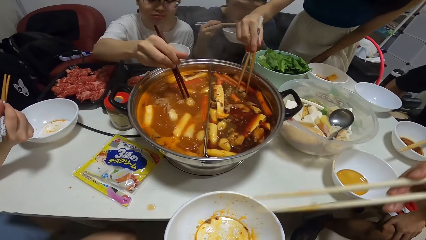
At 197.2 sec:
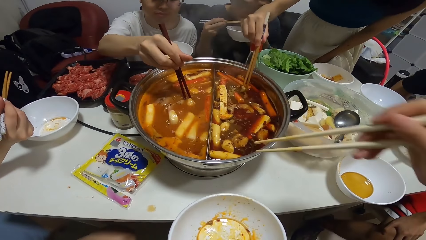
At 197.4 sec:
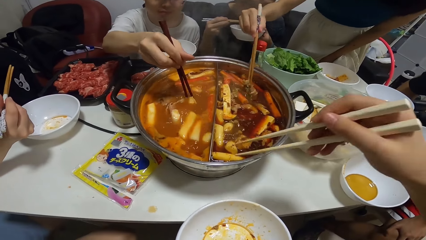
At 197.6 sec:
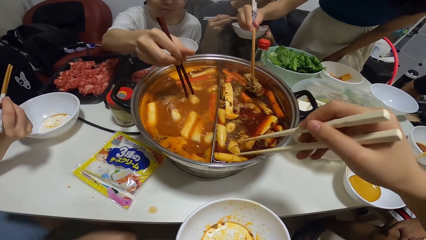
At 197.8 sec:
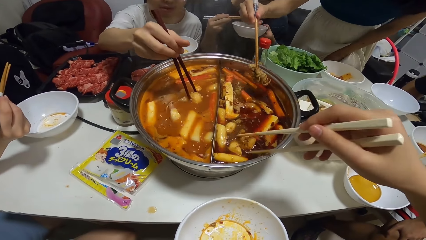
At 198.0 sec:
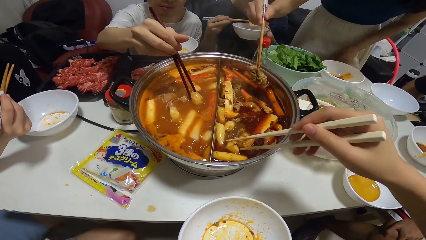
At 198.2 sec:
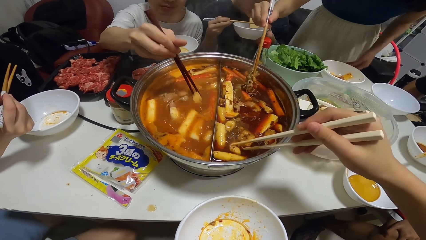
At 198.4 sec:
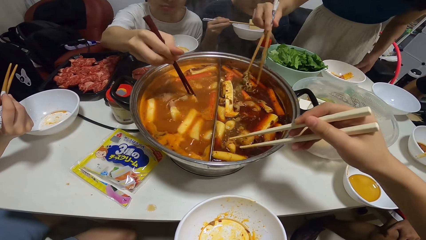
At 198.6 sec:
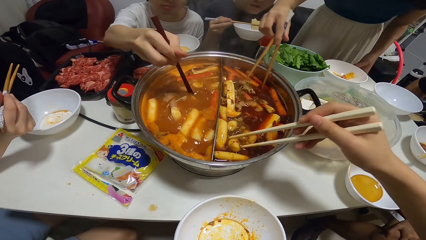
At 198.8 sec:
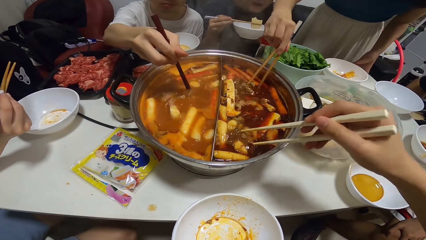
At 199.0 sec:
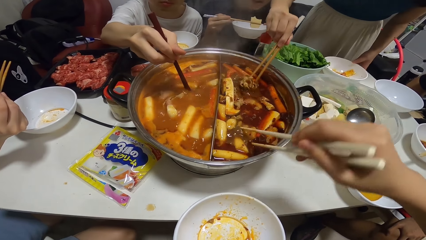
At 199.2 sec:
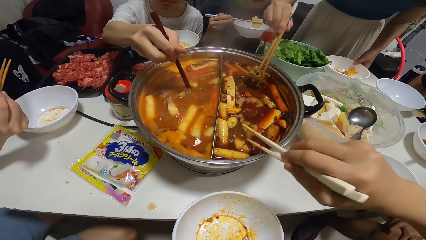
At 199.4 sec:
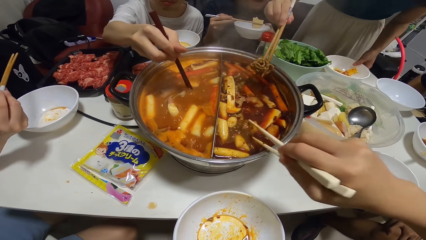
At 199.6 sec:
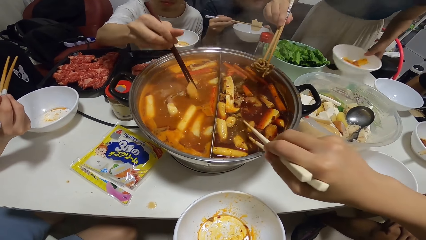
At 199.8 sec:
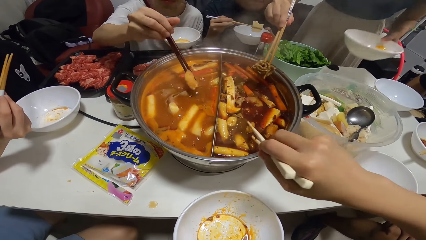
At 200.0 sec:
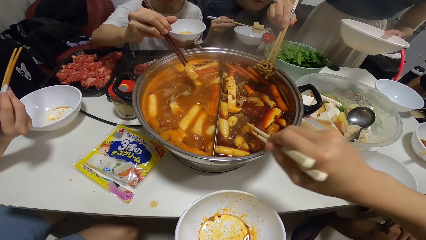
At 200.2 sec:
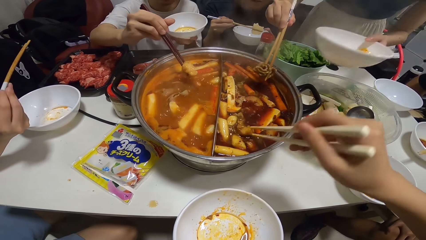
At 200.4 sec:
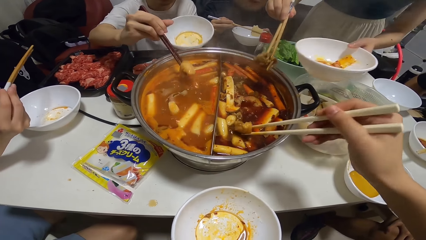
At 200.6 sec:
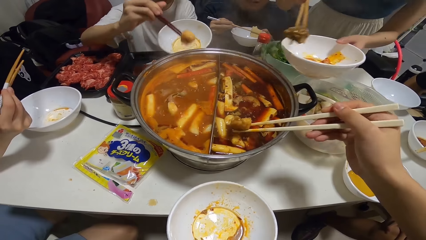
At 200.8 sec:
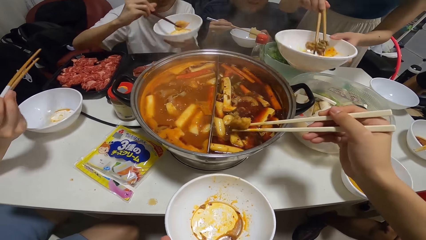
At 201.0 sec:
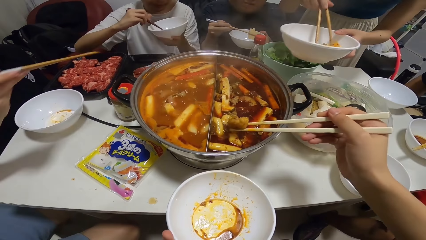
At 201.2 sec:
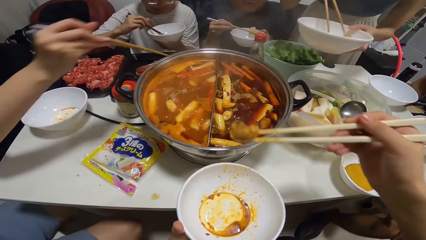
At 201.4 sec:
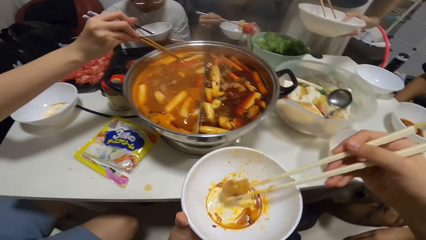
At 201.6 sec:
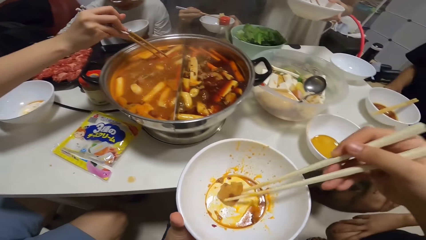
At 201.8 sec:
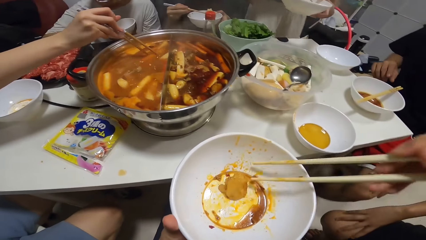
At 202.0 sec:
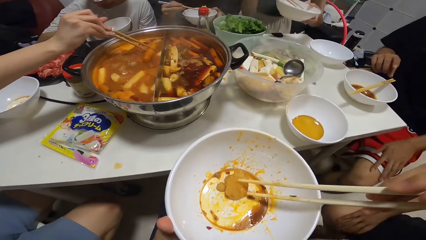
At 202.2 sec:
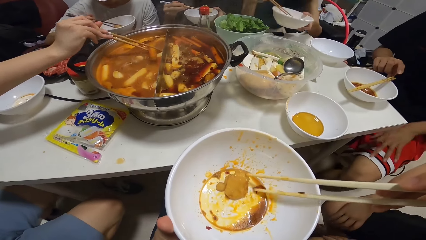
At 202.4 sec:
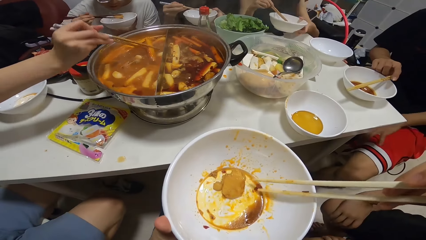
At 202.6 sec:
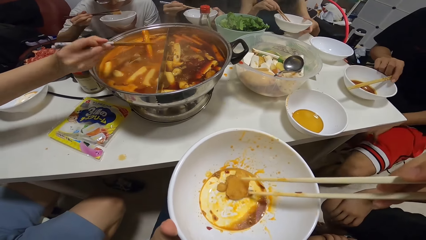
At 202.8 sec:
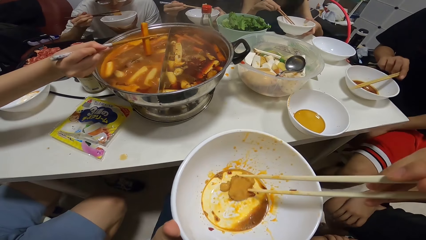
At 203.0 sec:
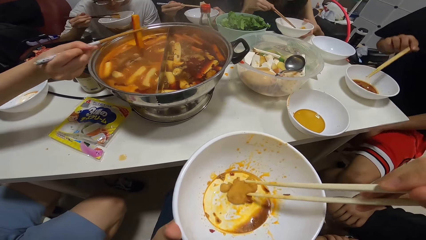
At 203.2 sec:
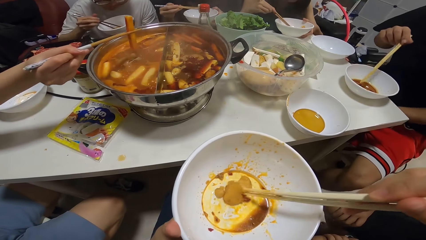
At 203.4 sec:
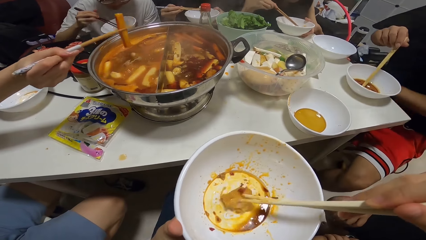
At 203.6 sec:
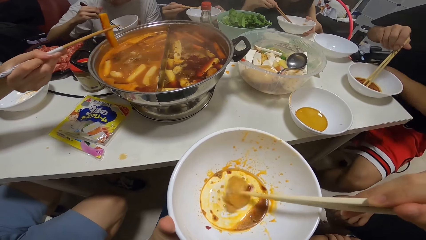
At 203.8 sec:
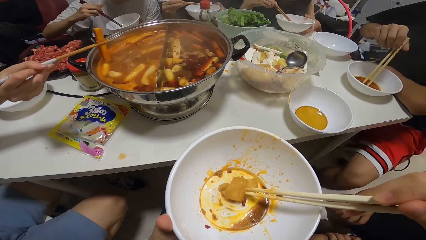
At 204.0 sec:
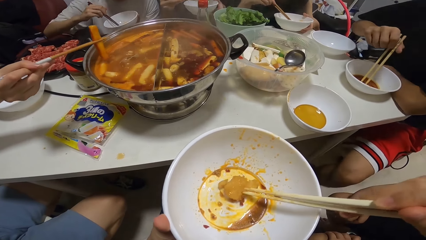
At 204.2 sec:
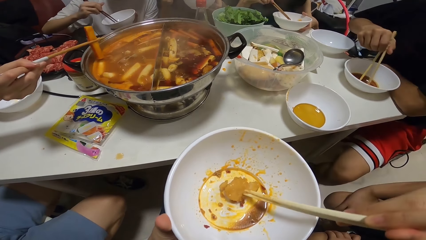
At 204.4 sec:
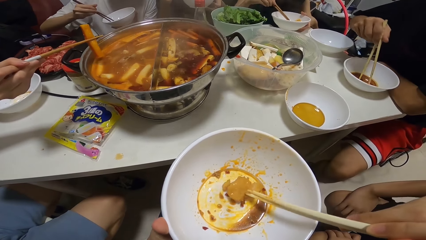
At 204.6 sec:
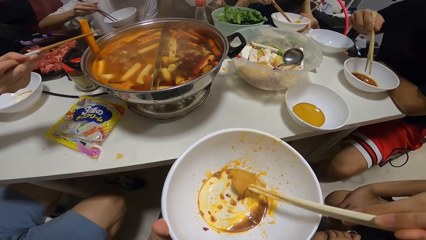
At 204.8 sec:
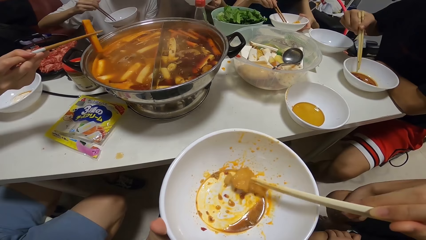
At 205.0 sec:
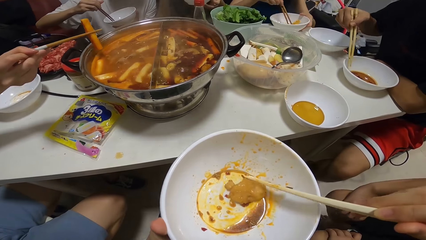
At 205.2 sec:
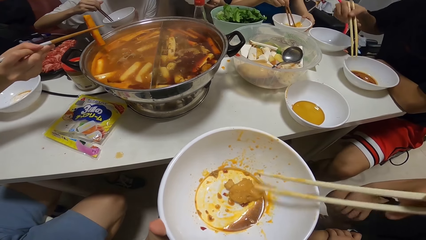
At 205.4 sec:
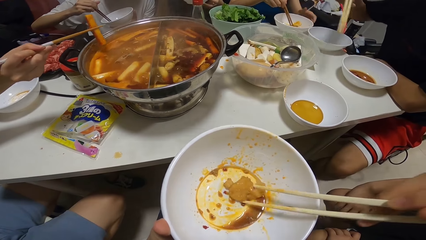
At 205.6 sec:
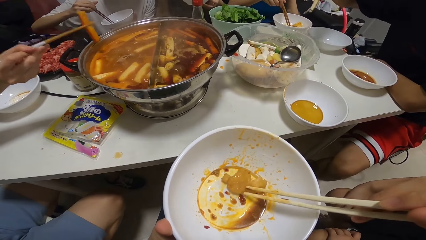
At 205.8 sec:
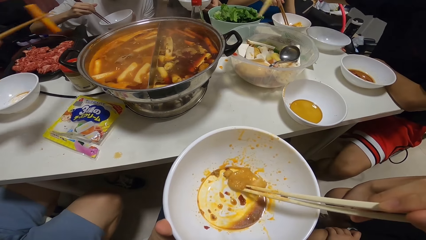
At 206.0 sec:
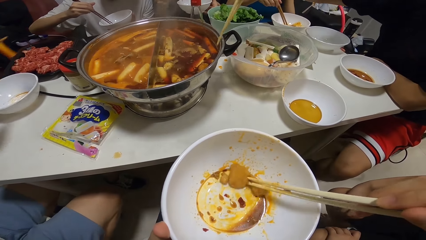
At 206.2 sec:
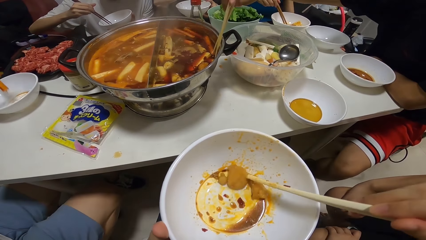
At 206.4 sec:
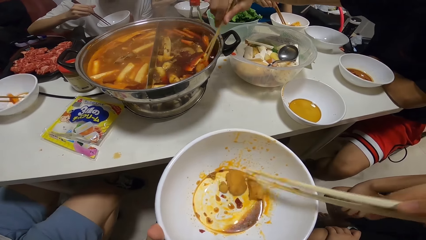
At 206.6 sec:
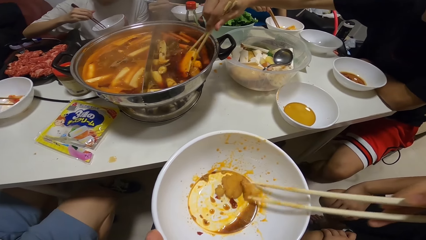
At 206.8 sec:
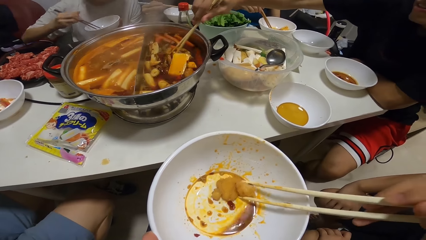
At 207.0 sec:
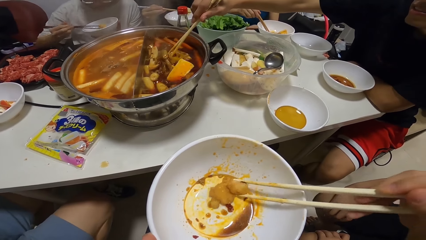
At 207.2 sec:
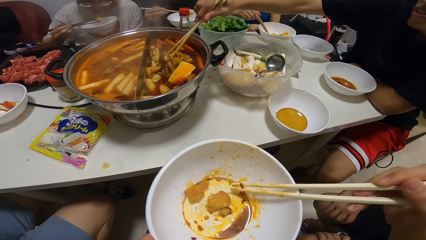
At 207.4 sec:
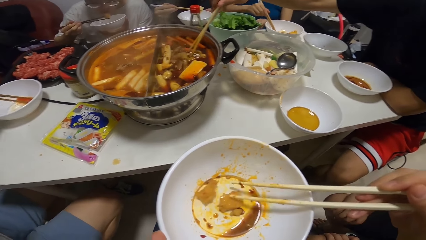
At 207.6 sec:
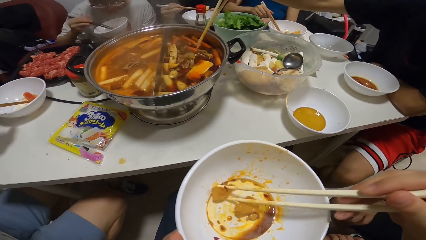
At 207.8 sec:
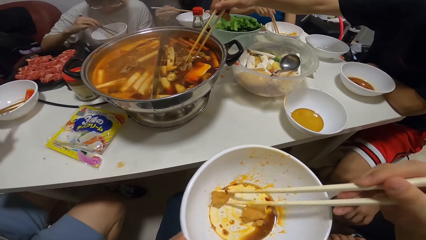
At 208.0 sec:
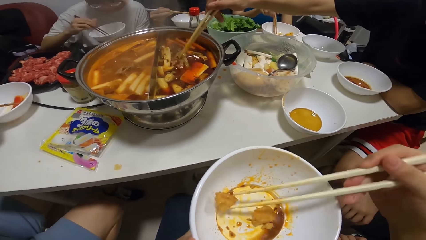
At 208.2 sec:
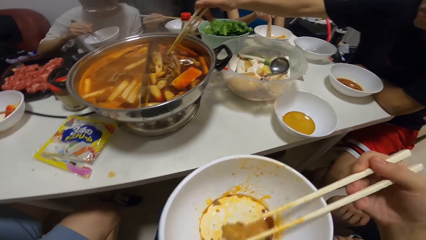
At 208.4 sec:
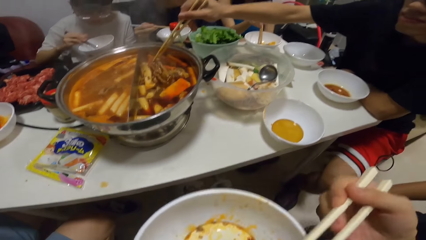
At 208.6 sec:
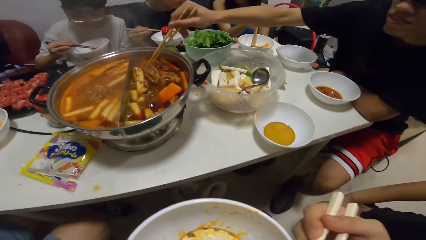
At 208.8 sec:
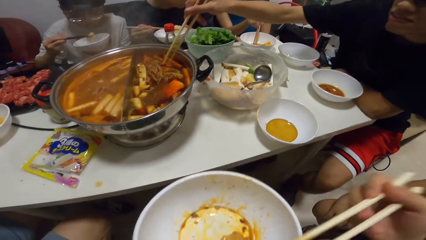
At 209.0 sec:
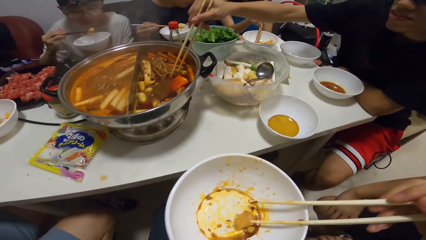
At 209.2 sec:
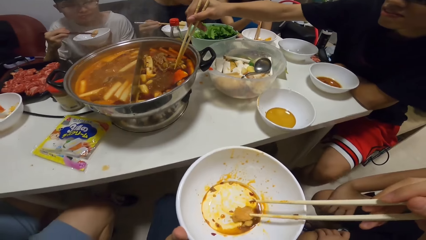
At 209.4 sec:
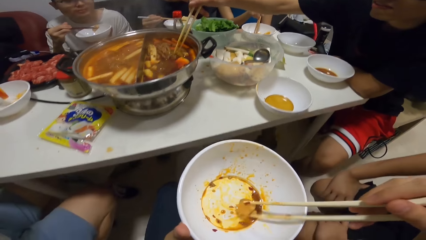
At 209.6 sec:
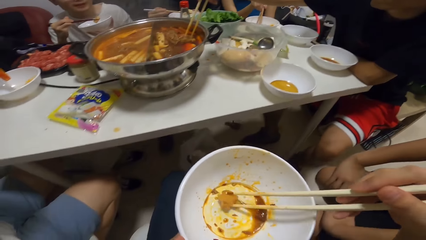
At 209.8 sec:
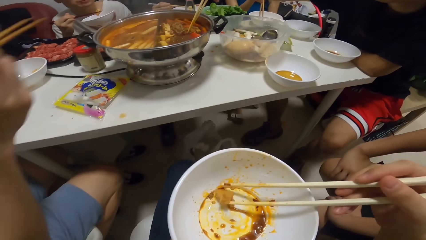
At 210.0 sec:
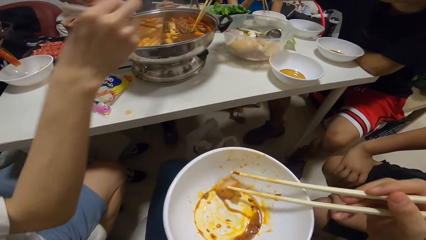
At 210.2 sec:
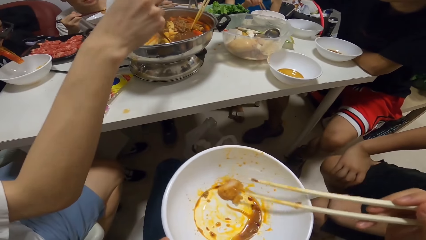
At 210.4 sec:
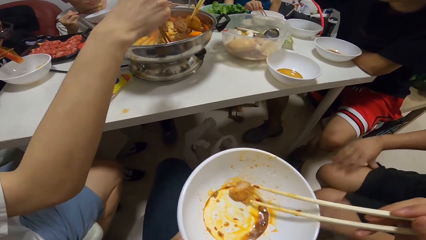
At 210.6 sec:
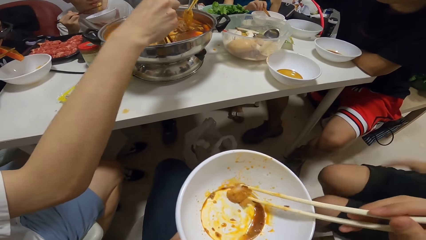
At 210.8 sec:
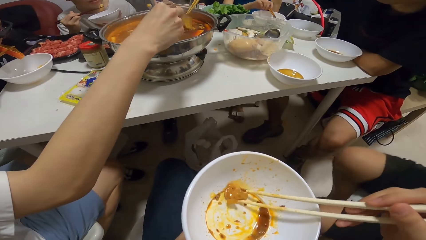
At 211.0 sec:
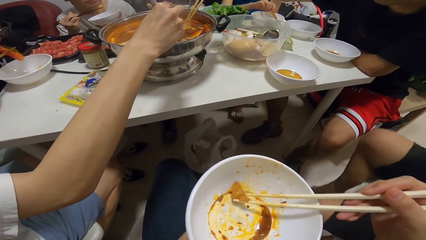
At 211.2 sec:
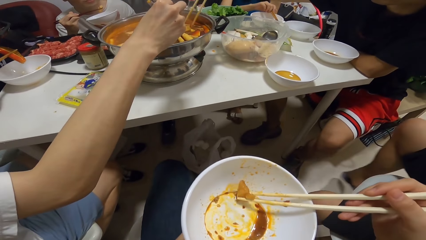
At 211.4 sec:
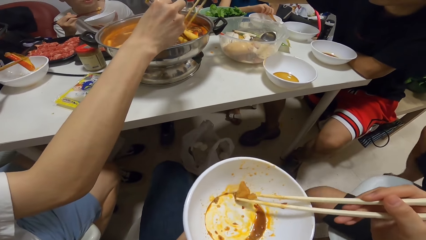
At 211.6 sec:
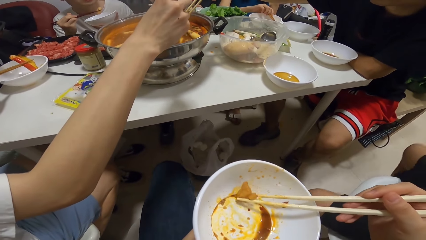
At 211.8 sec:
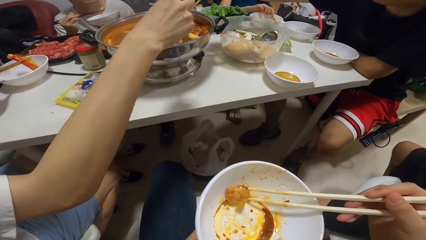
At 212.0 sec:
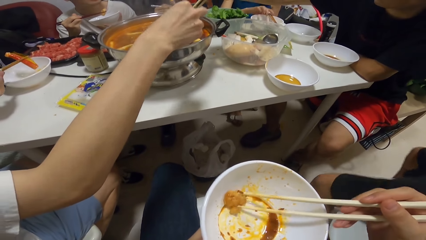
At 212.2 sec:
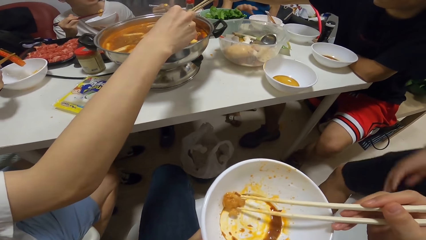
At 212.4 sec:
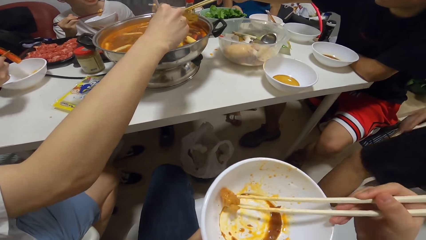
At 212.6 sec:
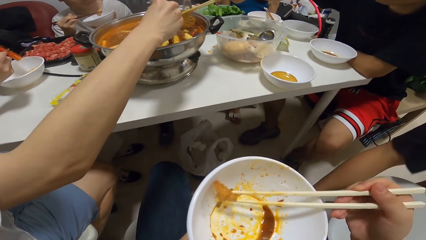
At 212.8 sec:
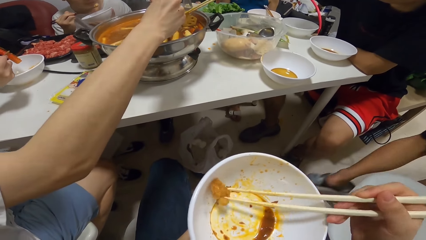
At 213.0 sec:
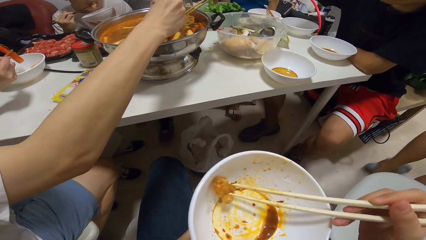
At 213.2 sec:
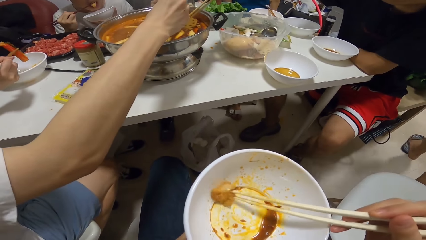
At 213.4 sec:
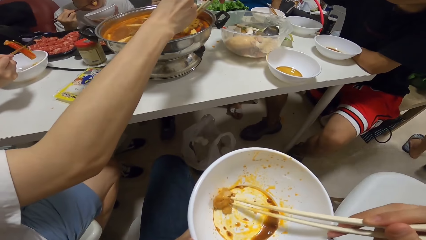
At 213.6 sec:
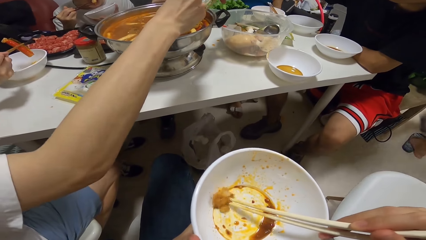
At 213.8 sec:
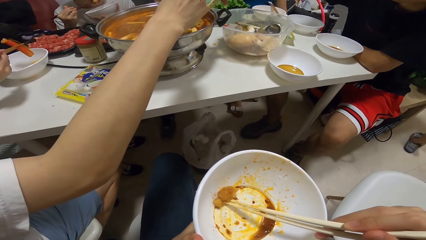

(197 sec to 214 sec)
The camera wearer picks stew from the cooking pot. A woman serves her meal from the pot with chopsticks in her right hand. A man serves his meal from the pot with chopsticks in his right hand. The camera wearer serves her meal from the pot into a bowl with chopsticks in her right hand. She divides the stew in the bowl with chopsticks. Another woman serves her meal from the pot with chopsticks in her right hand. The camera wearer eats with chopsticks and holds the stew in the bowl with chopsticks.
